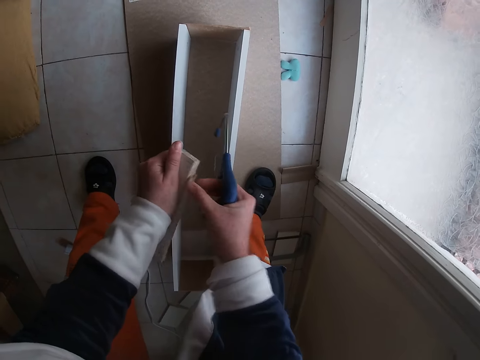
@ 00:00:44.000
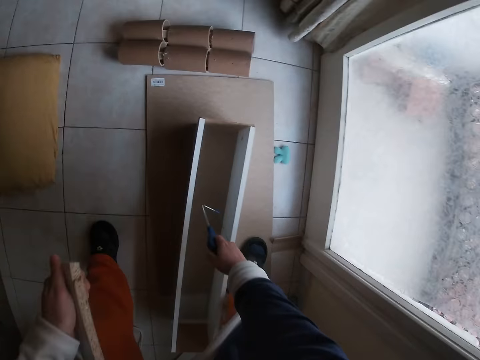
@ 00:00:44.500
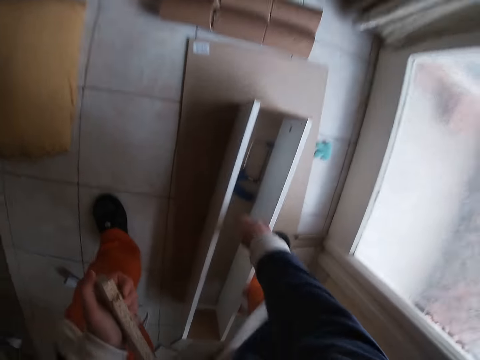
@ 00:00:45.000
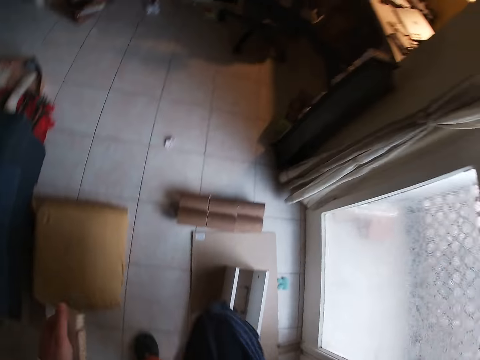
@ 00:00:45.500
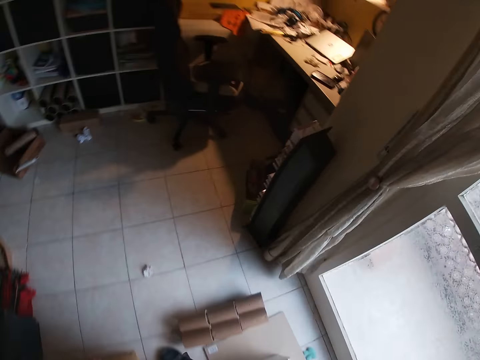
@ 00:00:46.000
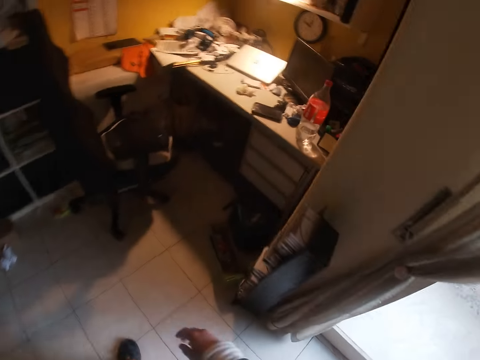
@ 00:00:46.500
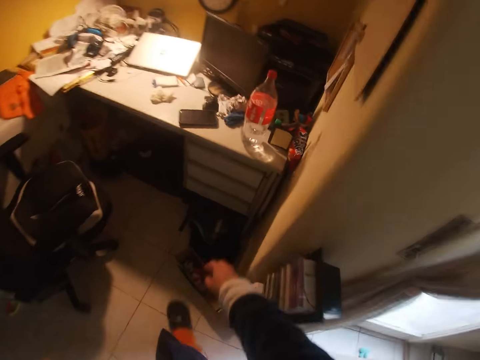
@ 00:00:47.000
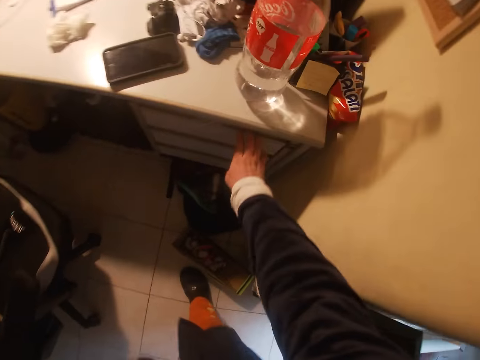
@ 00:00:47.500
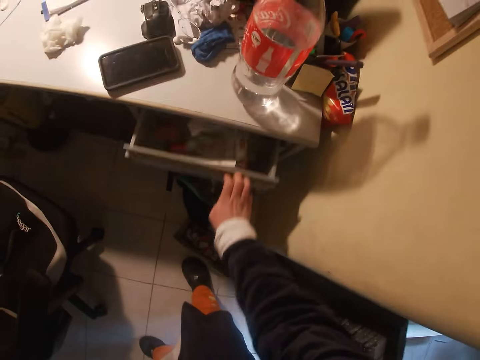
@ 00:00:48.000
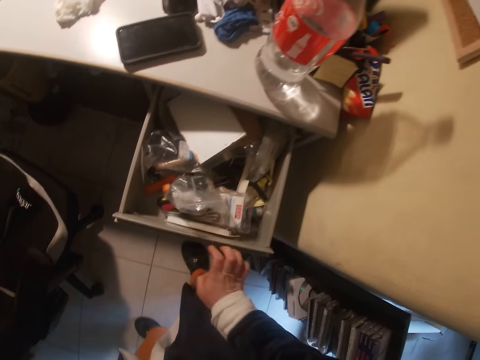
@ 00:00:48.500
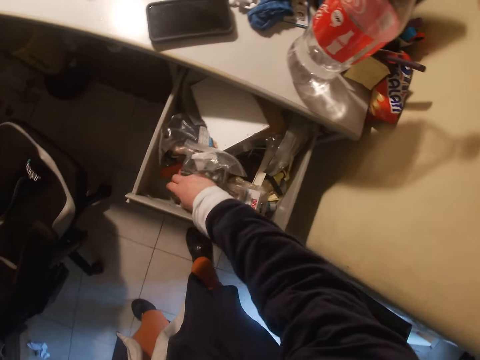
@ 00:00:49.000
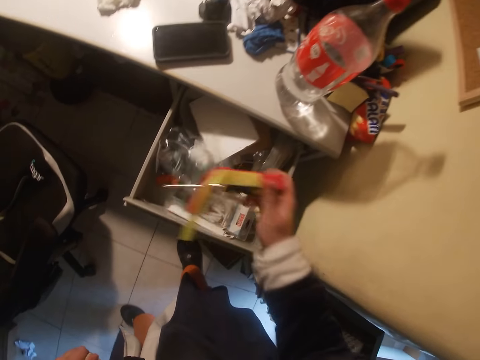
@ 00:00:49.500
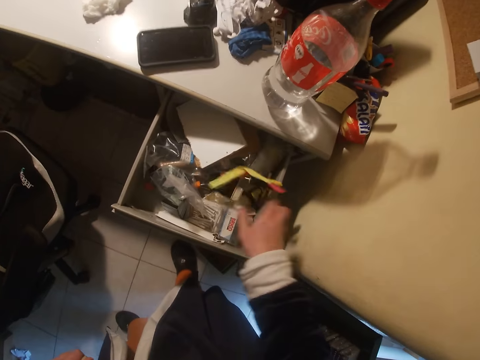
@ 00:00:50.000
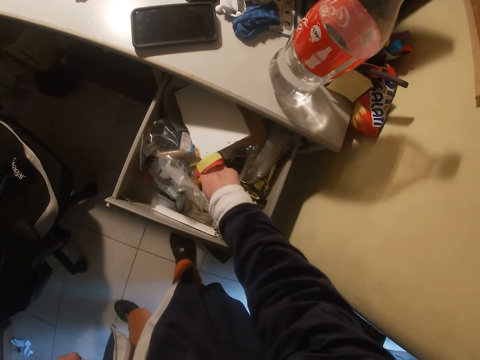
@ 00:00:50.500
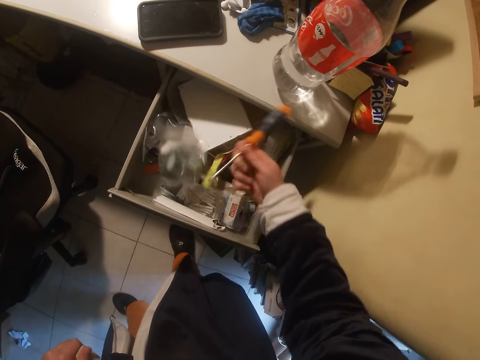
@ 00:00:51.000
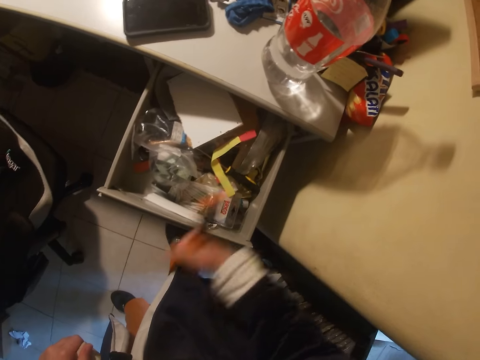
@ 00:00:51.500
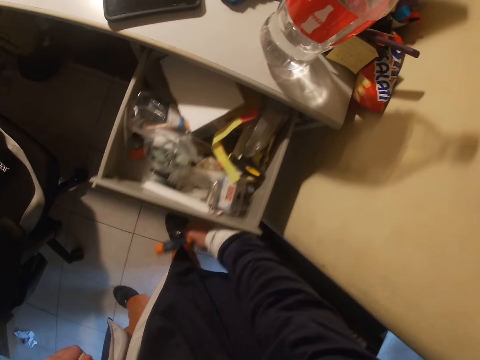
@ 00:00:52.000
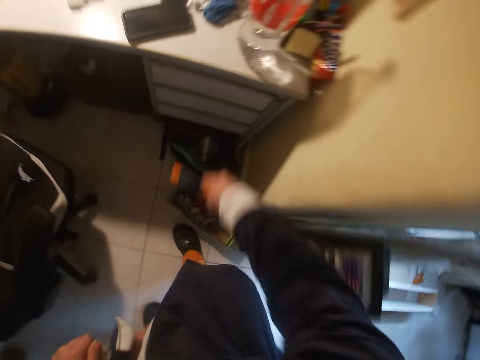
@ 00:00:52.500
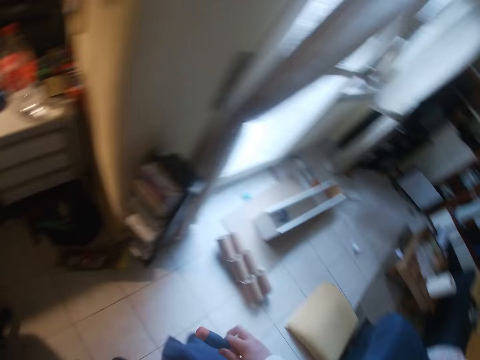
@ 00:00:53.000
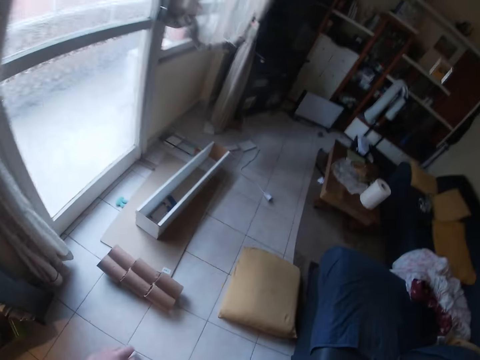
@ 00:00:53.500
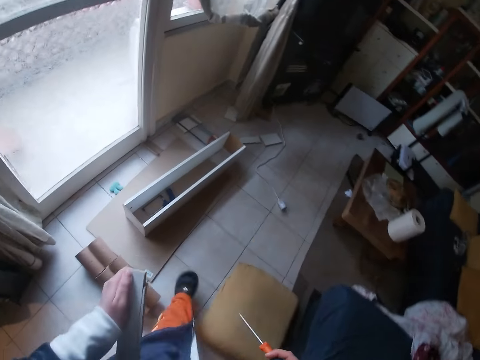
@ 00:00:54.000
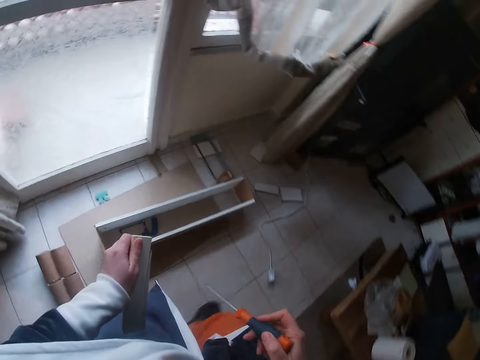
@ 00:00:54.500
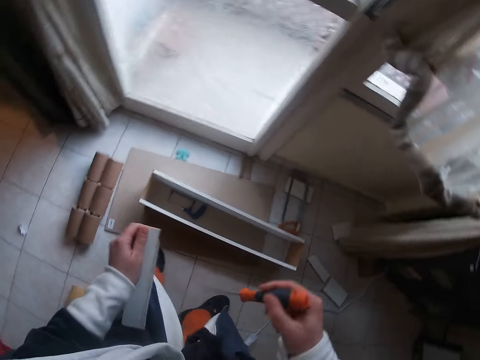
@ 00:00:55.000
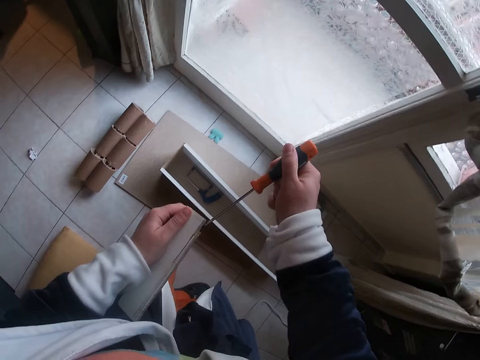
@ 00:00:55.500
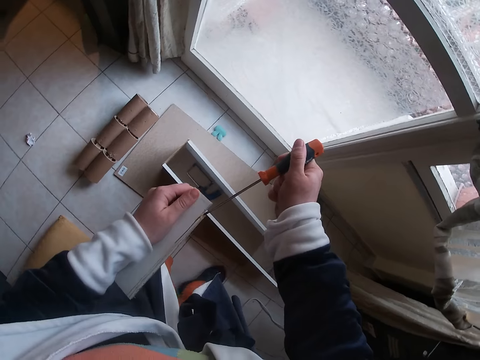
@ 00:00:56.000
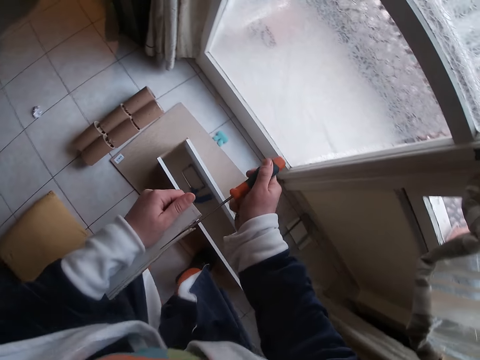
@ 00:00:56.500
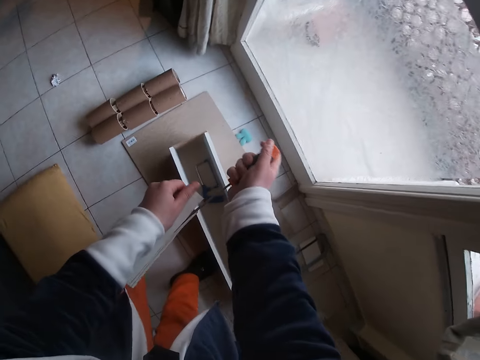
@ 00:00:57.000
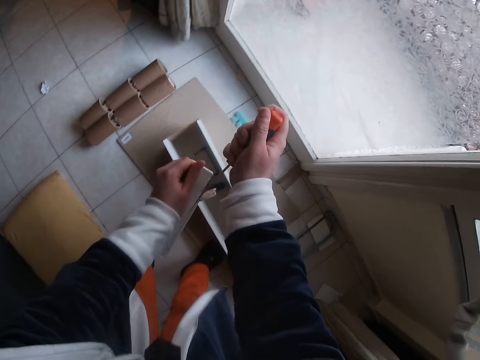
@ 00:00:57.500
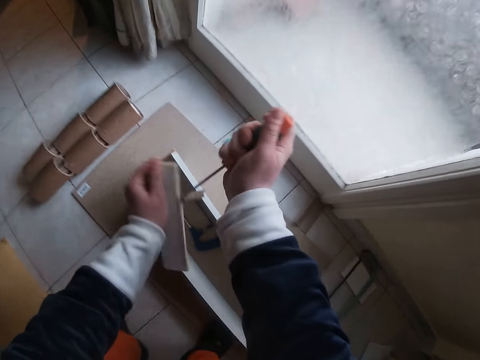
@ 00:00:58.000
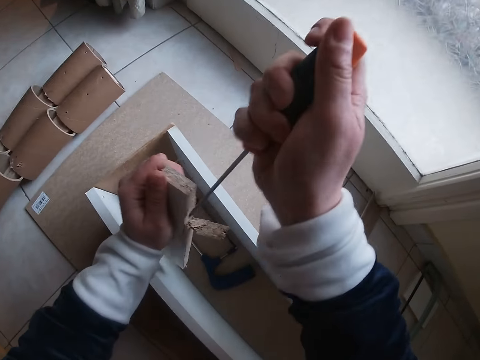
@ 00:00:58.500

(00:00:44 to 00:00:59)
The camera wearer drops the wood saw in the box with his right hand. He walks to the desk from the living room. He pulls out a drawer with his right hand. He picks up a screwdriver from the drawer with his right hand. He drops the screwdriver into the drawer with his right hand. He picks up the screwdriver from the drawer with his right hand. He closes the drawer with his right hand. He walks to the living room from the desk. He breaks a part of the plywood with the screwdriver in his right hand.

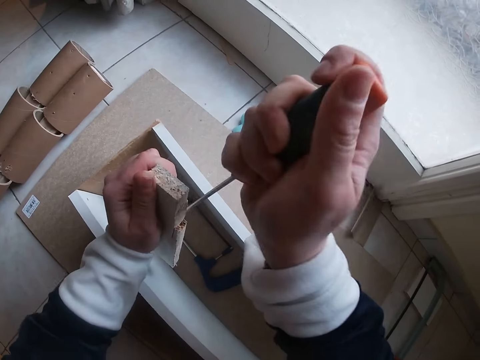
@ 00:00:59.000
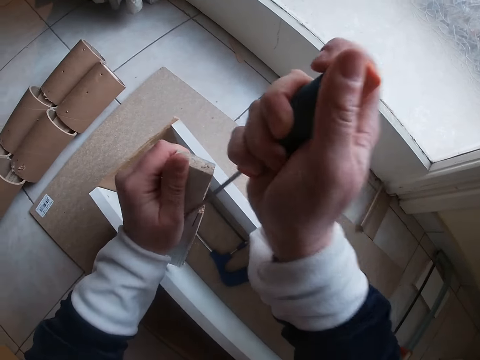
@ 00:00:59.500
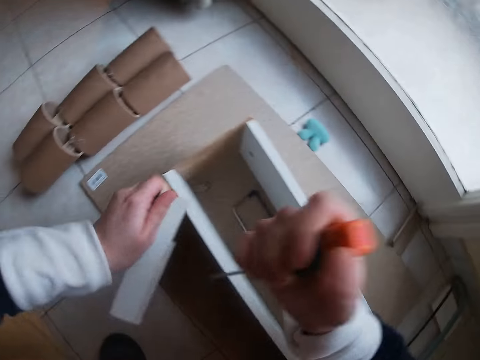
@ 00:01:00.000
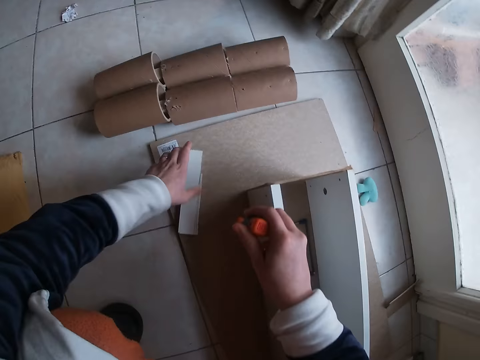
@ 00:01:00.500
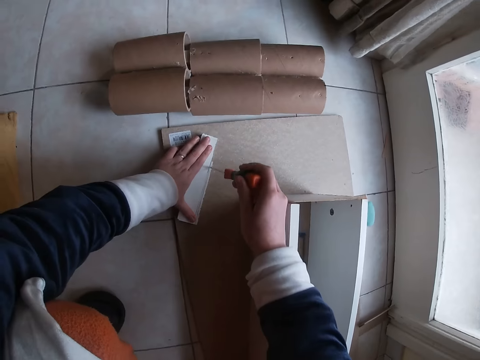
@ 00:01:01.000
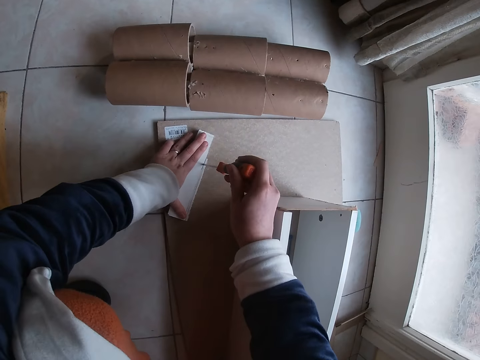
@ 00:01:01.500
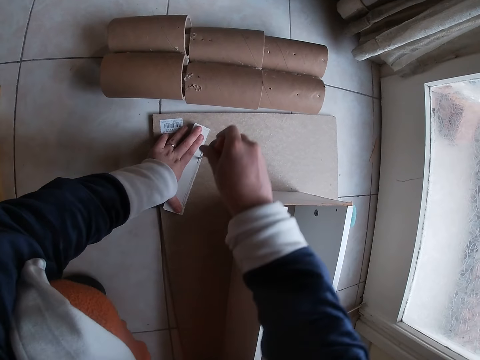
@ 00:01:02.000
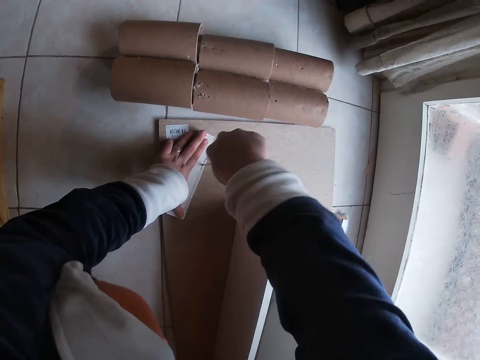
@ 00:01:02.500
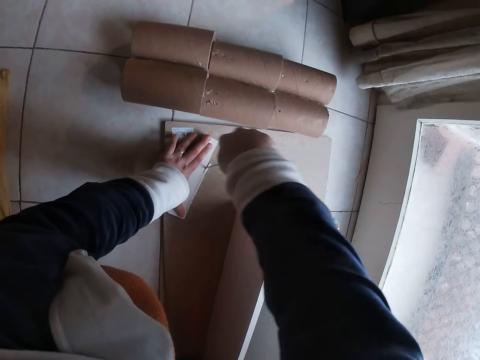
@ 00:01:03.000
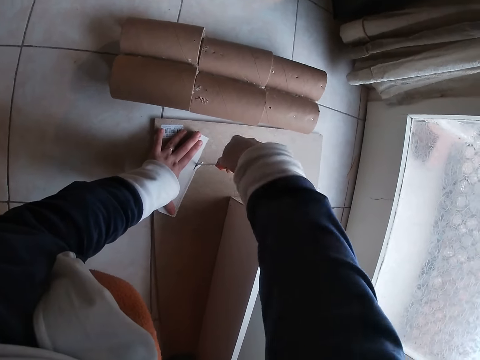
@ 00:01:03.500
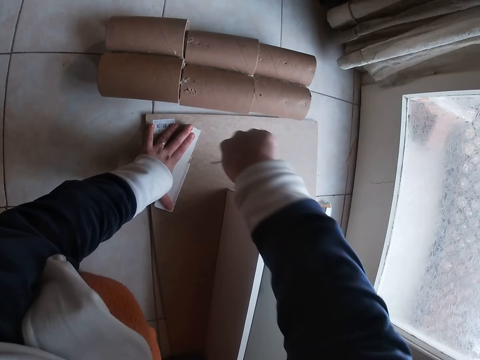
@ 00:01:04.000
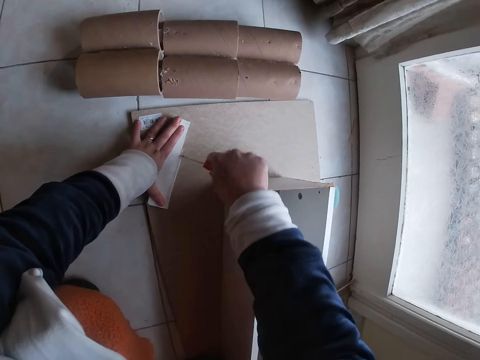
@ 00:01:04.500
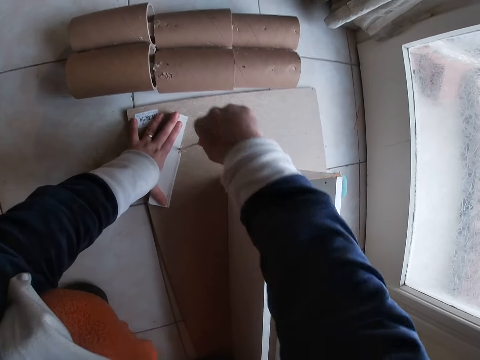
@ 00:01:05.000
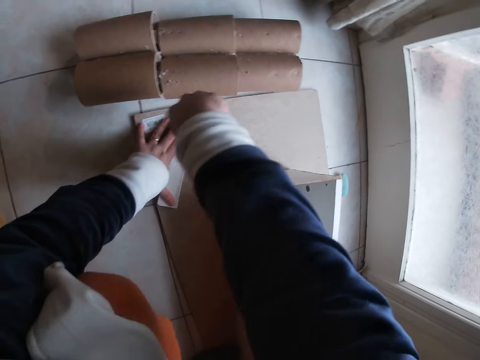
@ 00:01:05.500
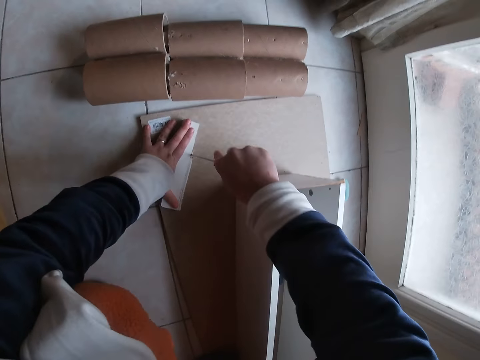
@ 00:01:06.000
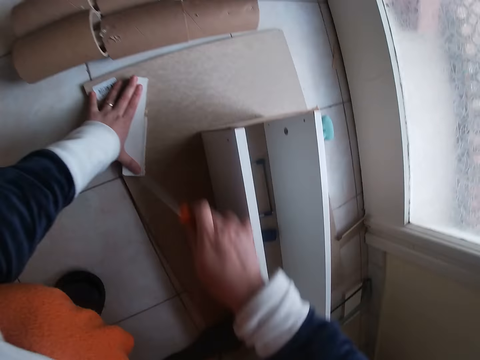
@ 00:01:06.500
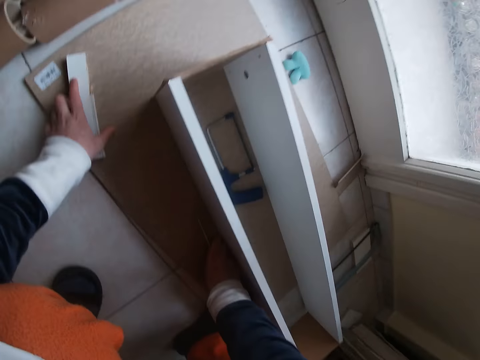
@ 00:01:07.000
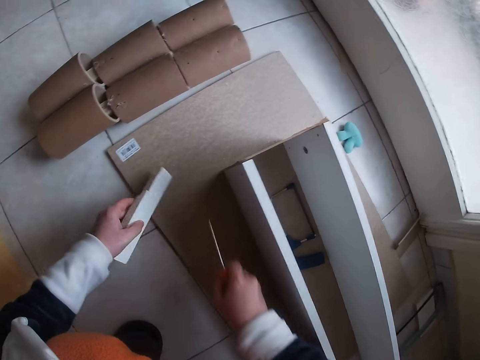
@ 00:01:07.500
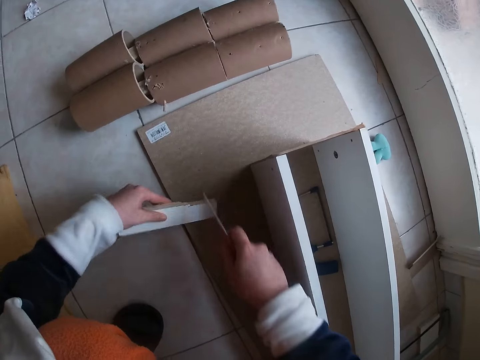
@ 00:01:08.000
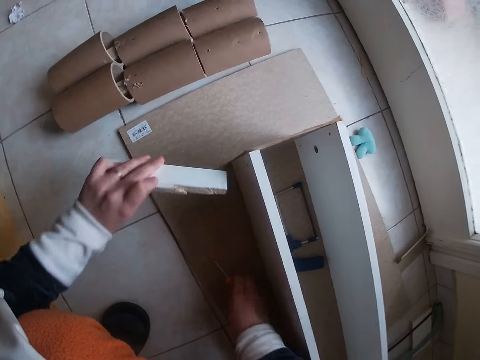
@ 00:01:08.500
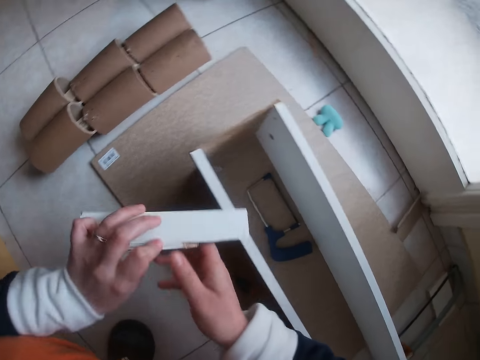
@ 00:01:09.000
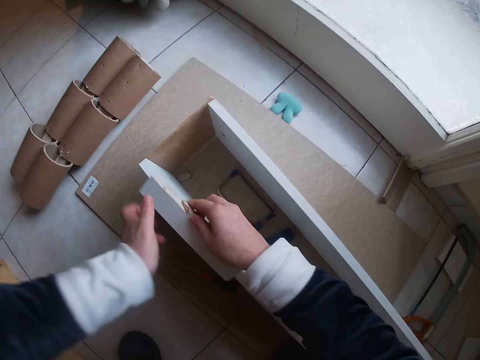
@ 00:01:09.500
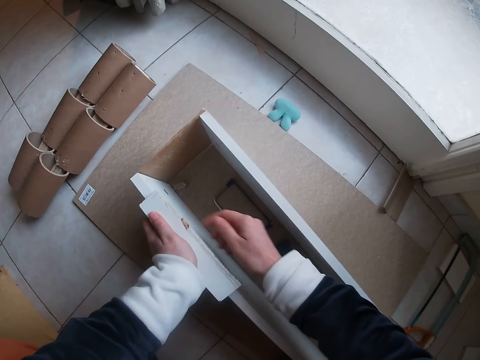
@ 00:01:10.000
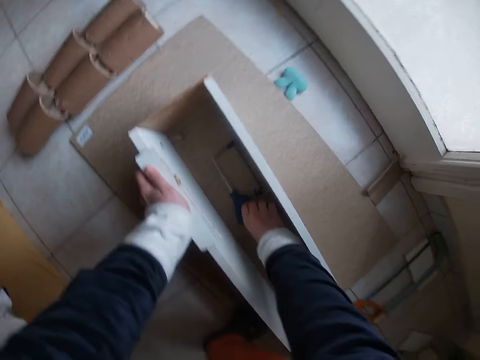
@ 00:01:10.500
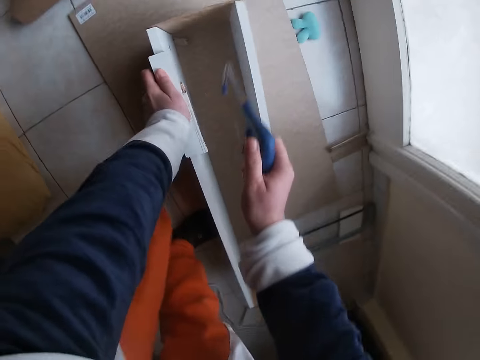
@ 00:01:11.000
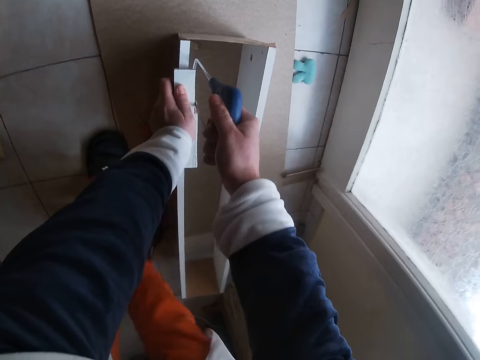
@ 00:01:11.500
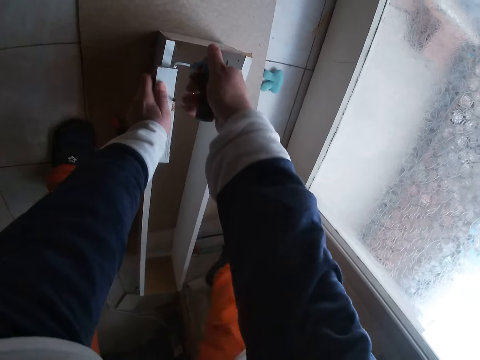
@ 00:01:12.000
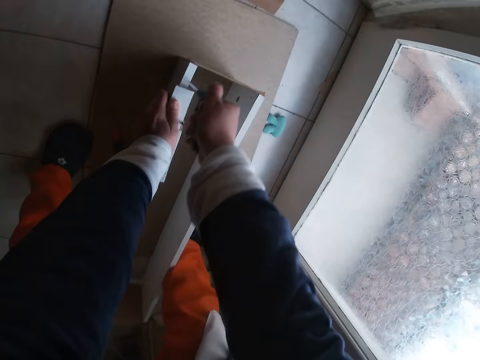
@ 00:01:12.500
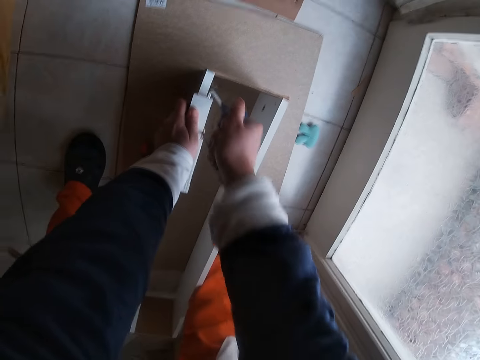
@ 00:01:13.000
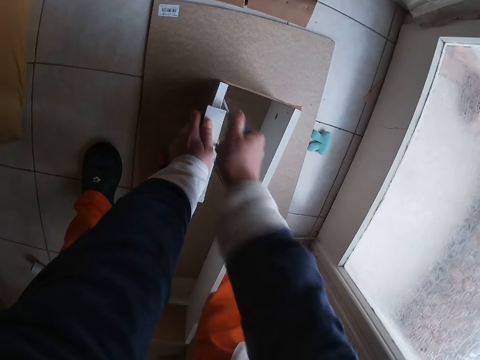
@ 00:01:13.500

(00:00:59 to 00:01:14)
The camera wearer places the plywood to the floor with his left hand. He breaks a part of the plywood with the screwdriver in his right hand. He picks up a broken piece of the plywood from the floor with his right hand. He throws the broken piece of the plywood to the floor with his right hand. He drops the screwdriver to the floor with his right hand. He holds the plywood with both hands. He places the plywood on the box with his left hand. He picks up the wood saw from the box with his right hand. He cuts the plywood with the wood saw in his right hand.
